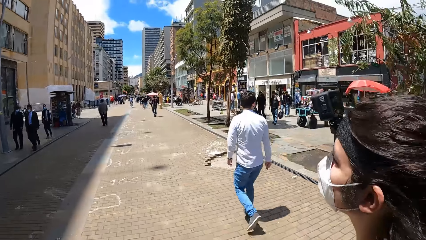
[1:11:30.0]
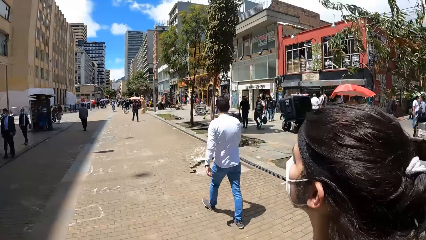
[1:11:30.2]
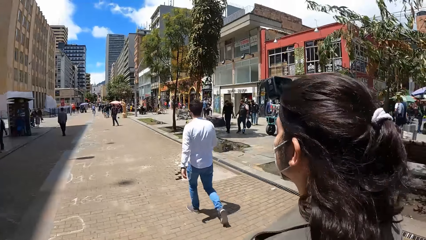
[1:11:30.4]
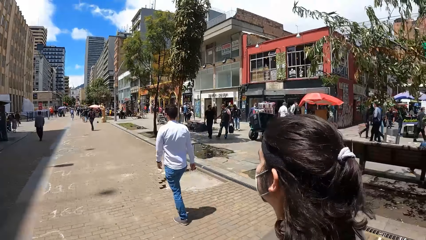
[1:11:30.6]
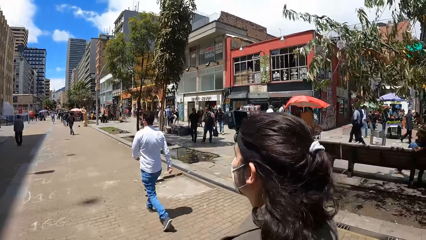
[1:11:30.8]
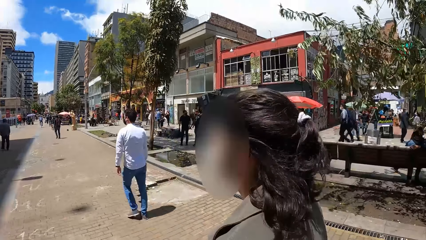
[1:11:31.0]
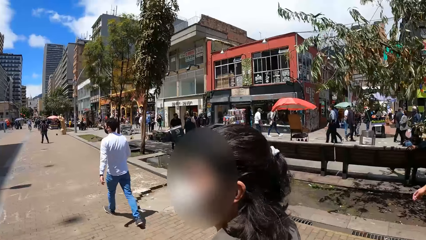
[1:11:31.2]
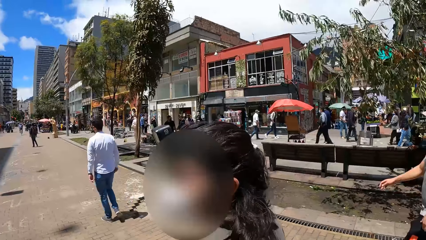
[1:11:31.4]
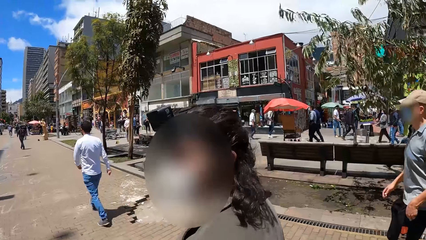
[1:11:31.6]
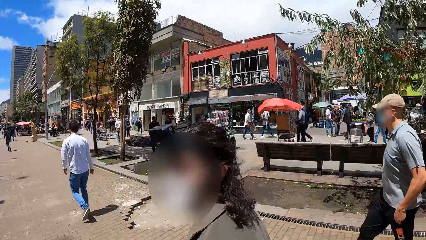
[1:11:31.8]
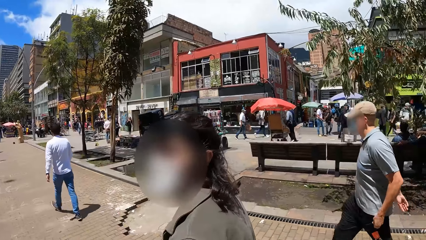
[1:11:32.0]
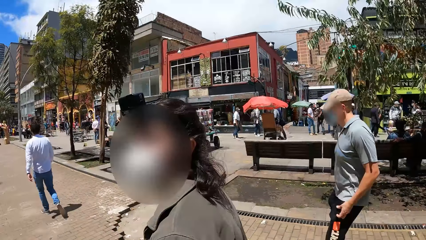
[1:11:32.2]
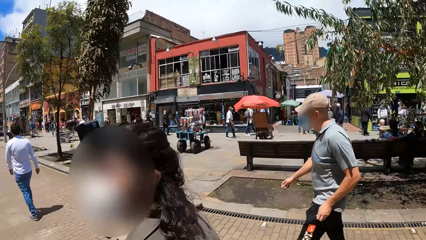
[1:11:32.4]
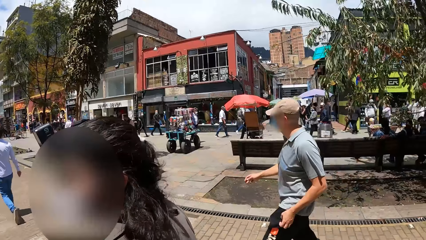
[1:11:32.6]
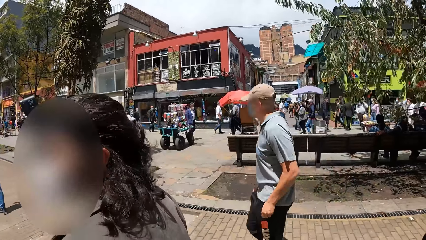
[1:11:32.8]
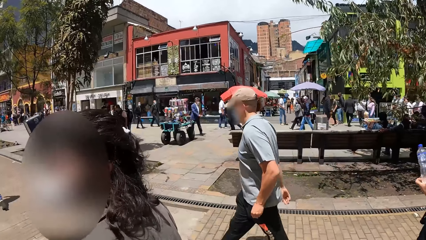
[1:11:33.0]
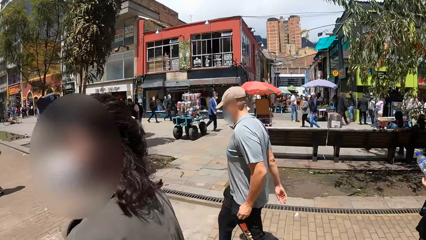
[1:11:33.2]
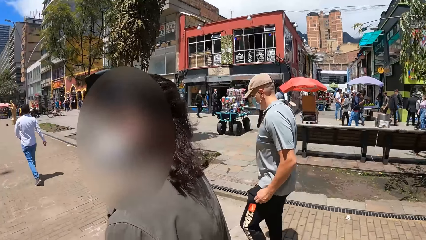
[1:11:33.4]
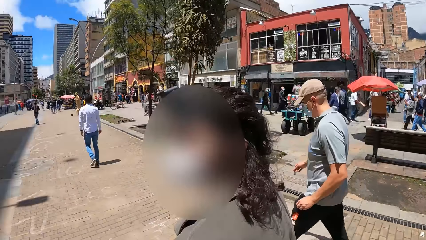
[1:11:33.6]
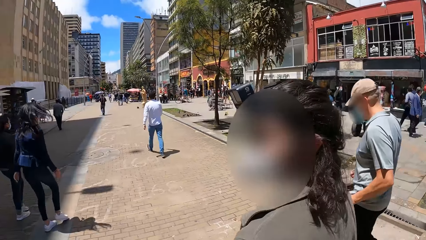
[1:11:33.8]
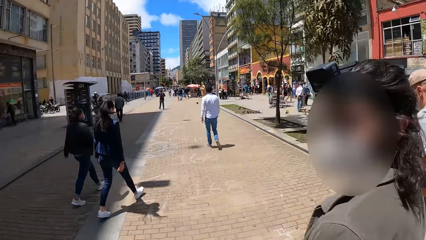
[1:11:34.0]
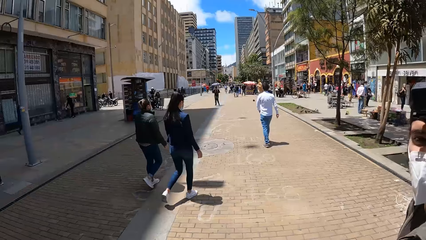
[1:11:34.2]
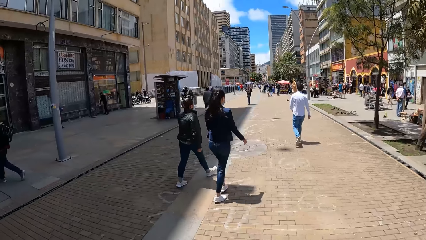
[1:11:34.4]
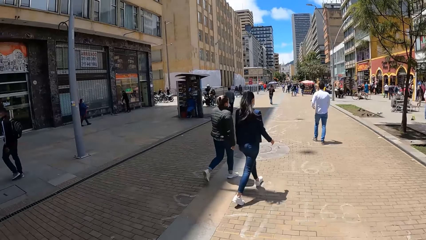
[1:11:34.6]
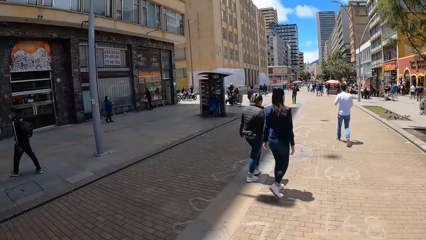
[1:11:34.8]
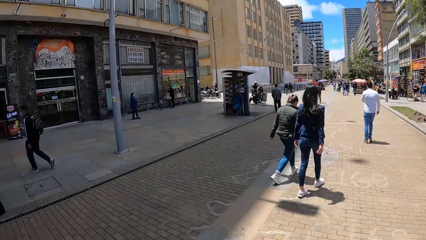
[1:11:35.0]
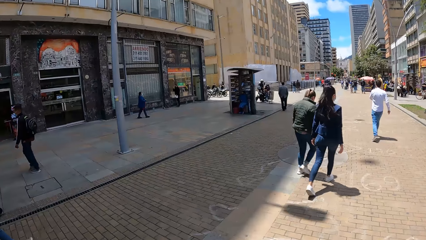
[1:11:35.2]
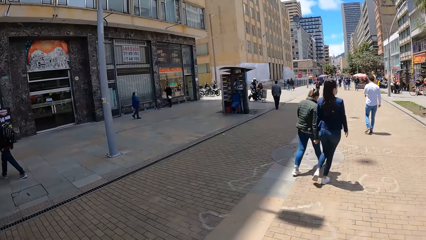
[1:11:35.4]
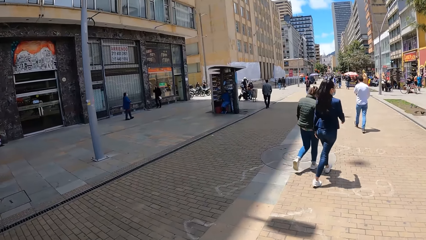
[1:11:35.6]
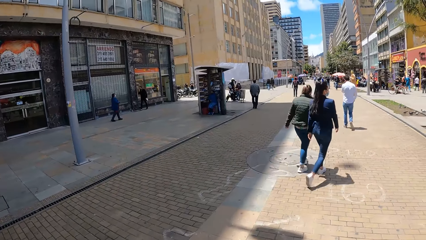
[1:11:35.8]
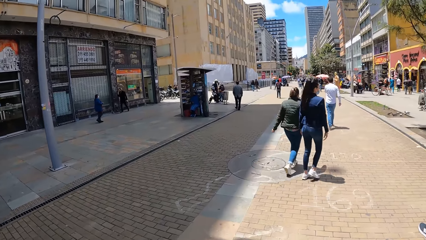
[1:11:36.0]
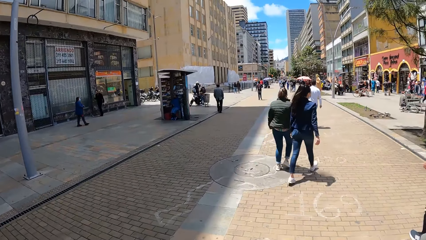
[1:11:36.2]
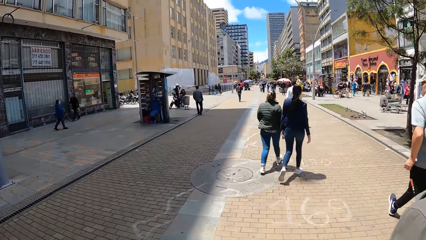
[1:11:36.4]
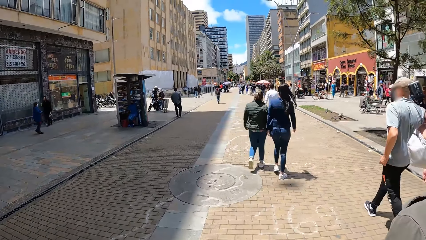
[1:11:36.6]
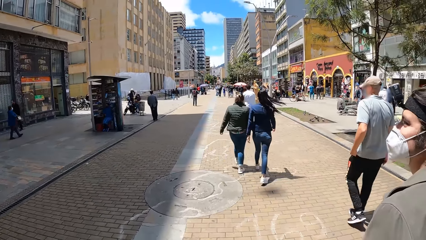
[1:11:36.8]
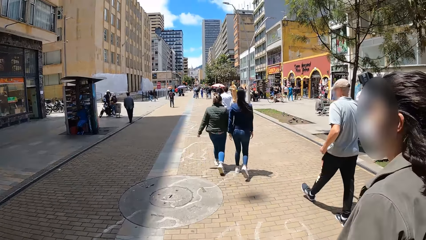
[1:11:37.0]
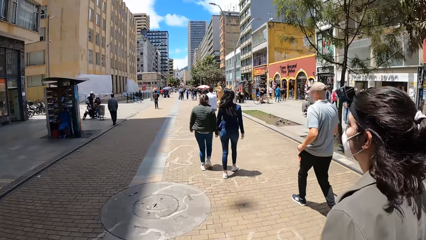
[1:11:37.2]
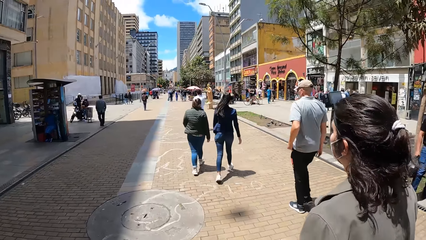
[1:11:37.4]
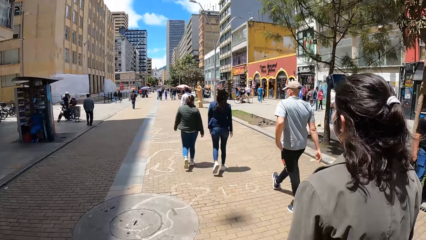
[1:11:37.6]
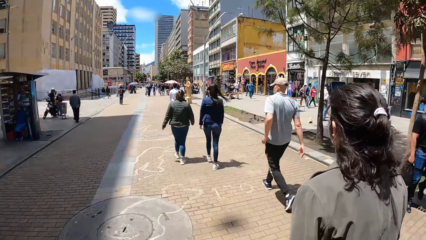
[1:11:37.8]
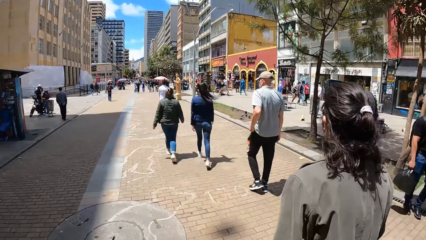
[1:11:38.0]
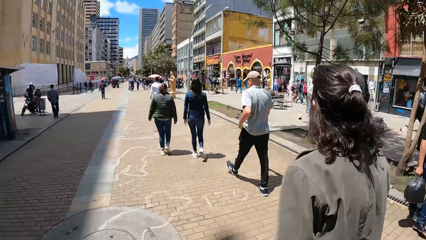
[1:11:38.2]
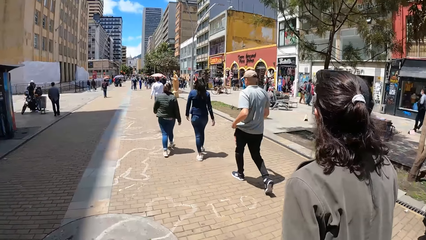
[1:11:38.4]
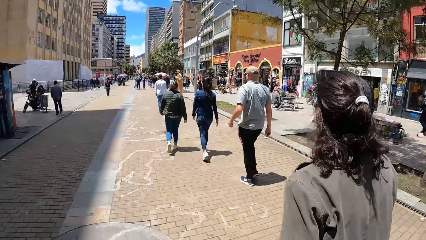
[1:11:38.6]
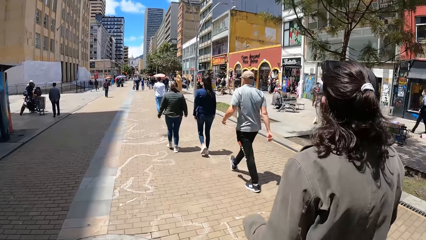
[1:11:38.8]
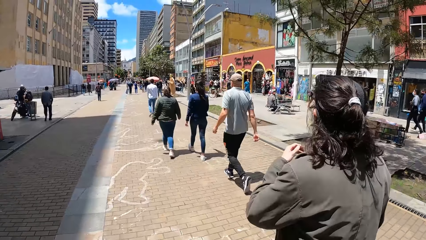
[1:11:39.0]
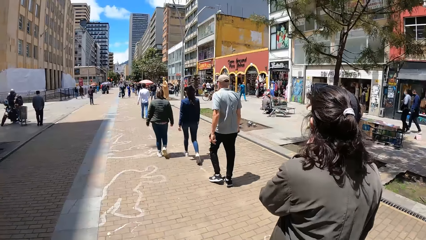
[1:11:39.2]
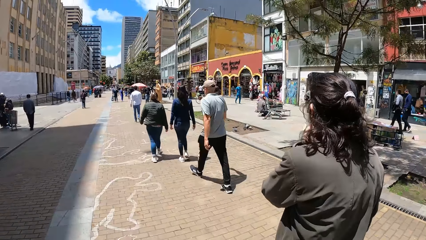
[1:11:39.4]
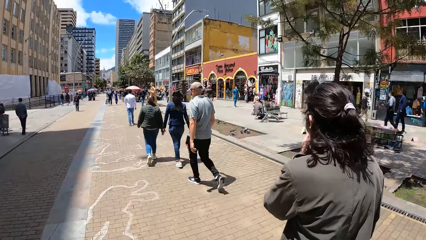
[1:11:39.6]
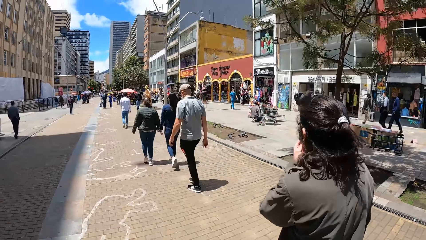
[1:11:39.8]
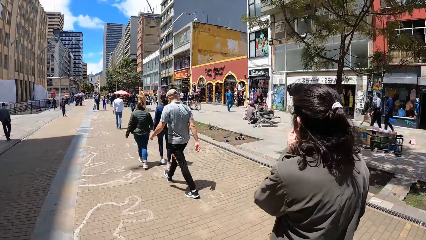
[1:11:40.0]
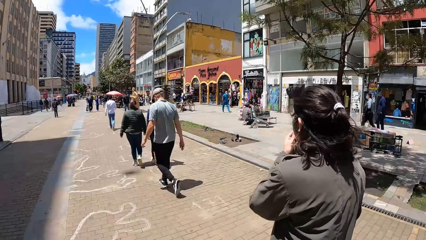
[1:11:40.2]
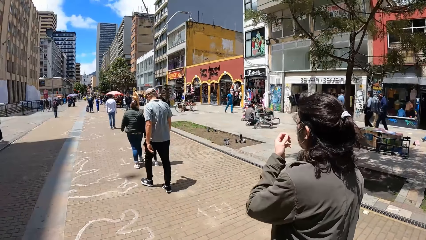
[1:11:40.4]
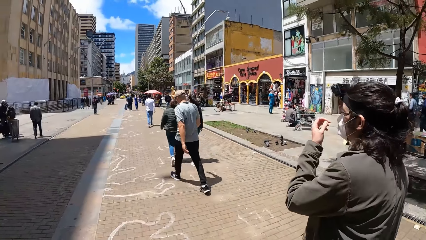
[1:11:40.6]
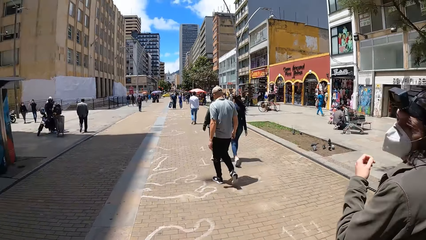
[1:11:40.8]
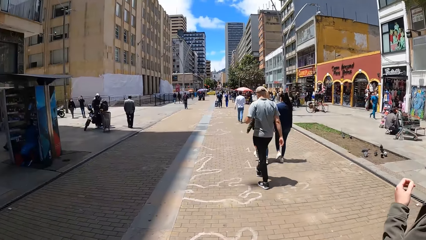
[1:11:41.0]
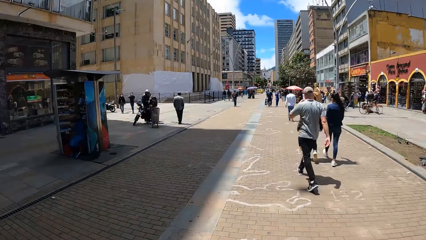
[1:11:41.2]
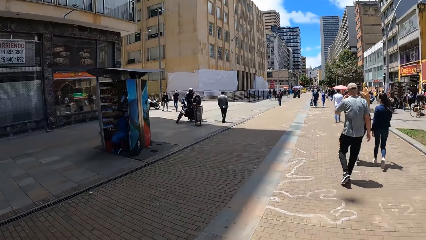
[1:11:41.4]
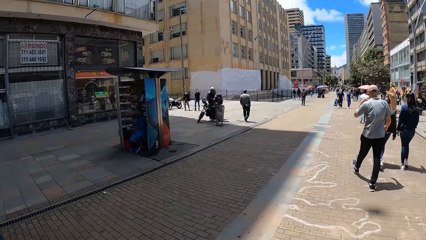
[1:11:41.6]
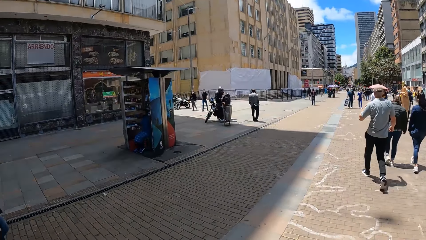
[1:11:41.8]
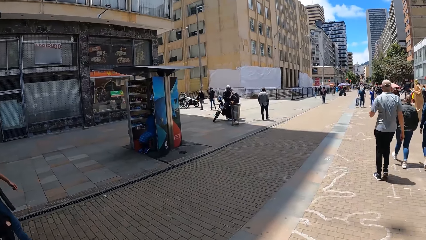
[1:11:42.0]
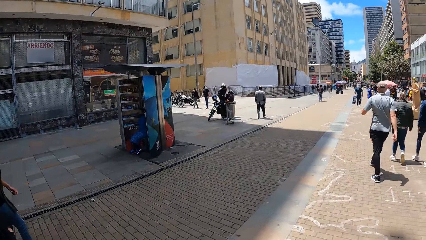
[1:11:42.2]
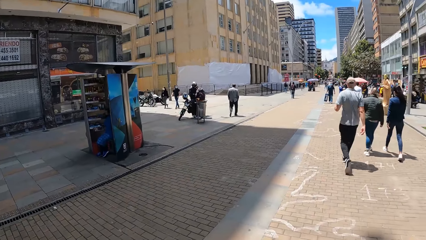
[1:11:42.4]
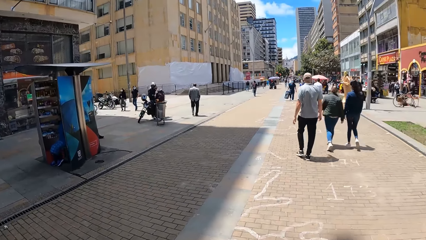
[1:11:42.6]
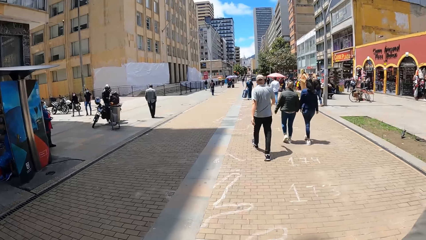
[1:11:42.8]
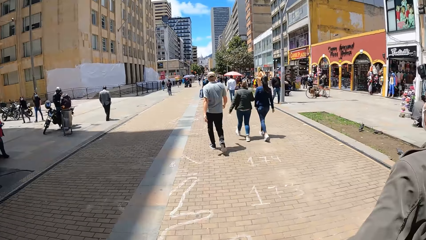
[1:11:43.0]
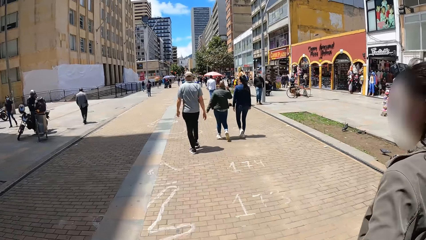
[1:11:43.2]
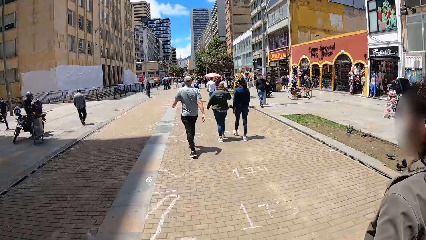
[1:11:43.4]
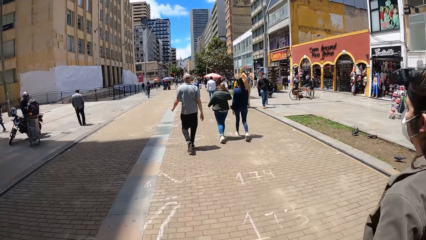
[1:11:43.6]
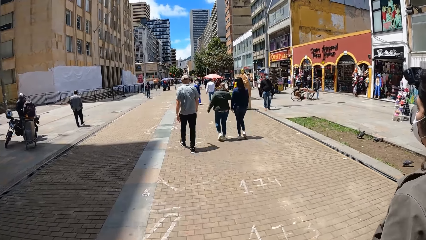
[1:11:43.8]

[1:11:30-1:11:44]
The woman adjusts the mask on her face with her left hand.

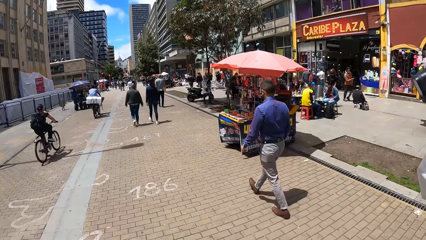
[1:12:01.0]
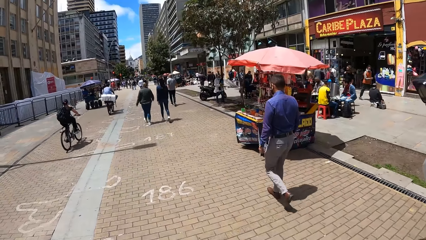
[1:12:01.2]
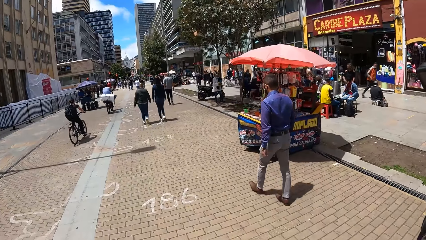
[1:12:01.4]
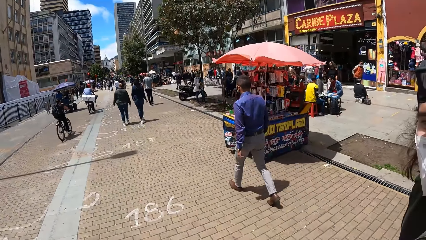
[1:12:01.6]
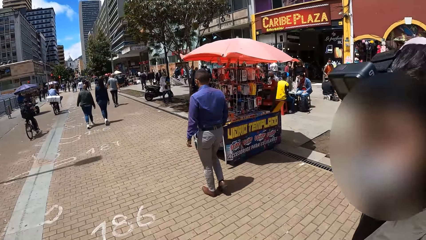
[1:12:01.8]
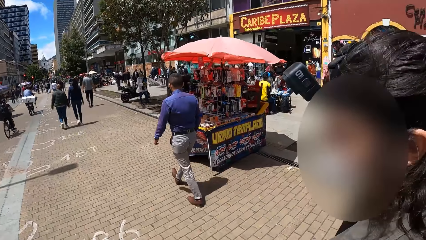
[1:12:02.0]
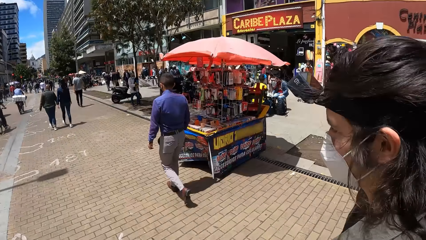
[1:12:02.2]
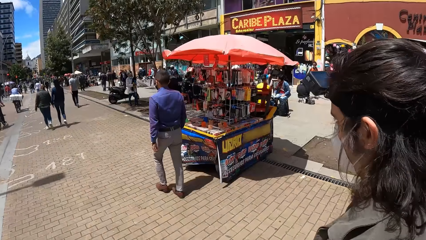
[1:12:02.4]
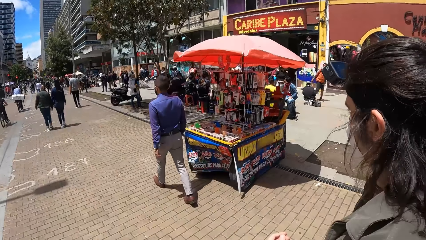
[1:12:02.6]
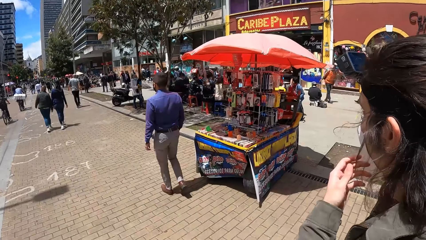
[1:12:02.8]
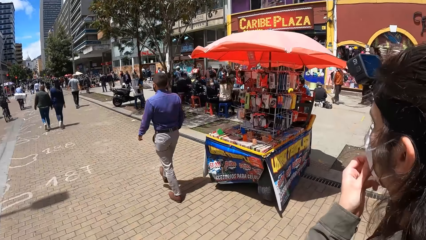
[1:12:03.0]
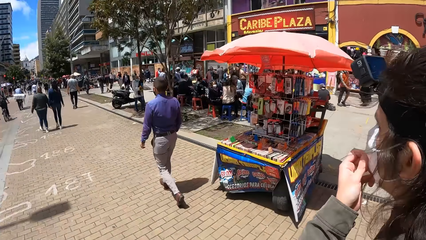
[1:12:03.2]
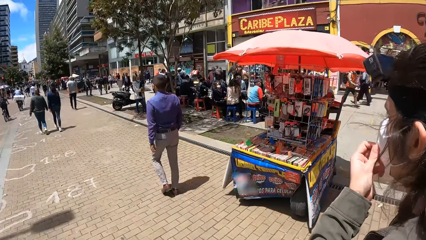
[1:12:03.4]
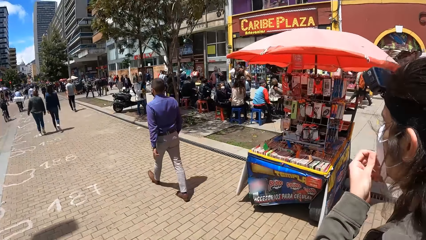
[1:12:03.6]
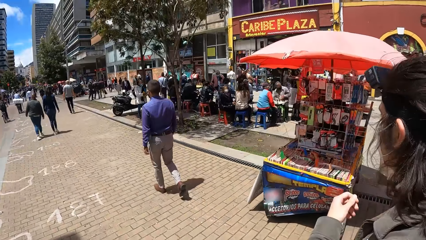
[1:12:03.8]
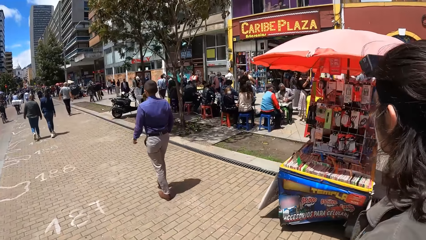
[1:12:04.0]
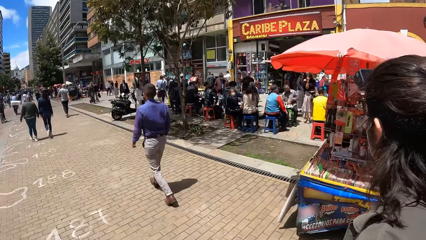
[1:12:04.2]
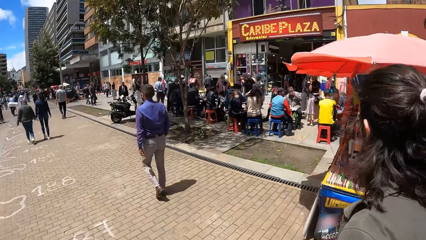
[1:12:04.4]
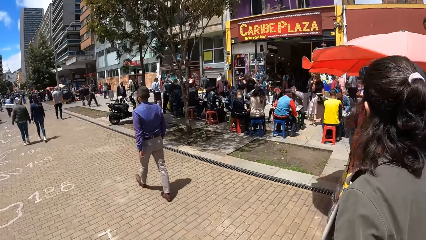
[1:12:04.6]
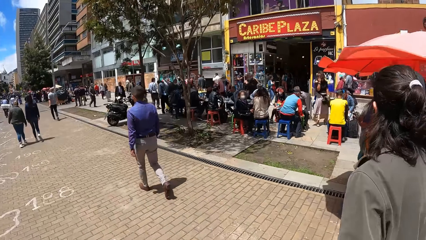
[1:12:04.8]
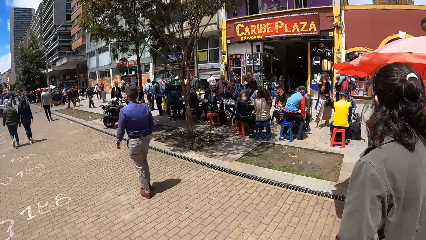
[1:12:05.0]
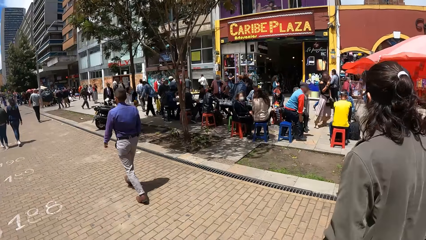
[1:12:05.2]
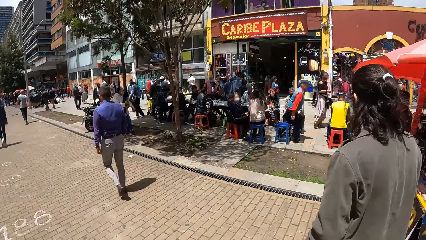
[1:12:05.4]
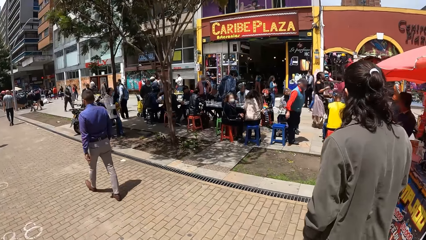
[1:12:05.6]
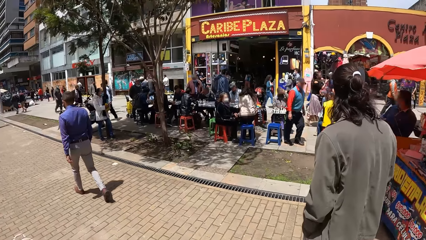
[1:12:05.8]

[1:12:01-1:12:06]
The woman adjusts the mask on her face with her left hand.
